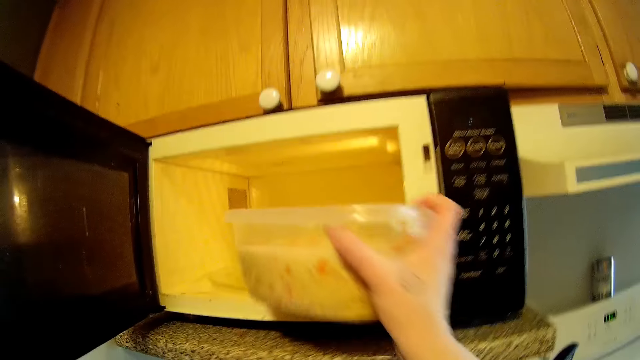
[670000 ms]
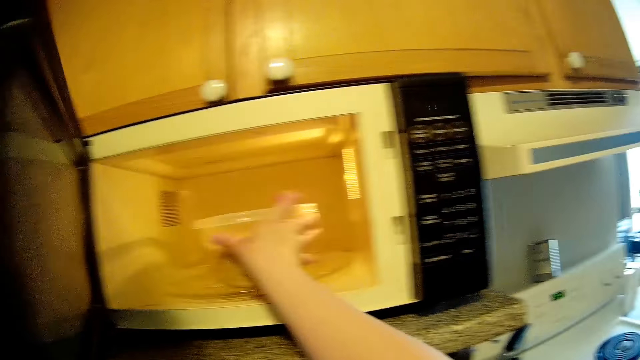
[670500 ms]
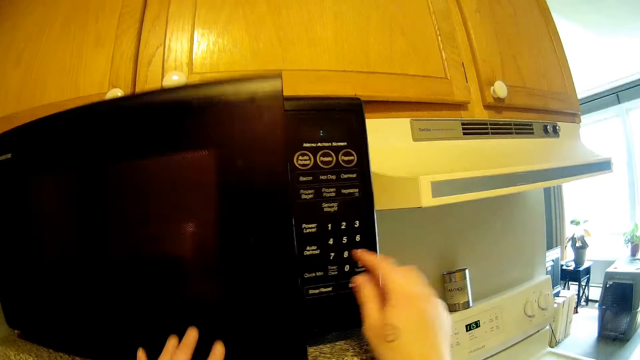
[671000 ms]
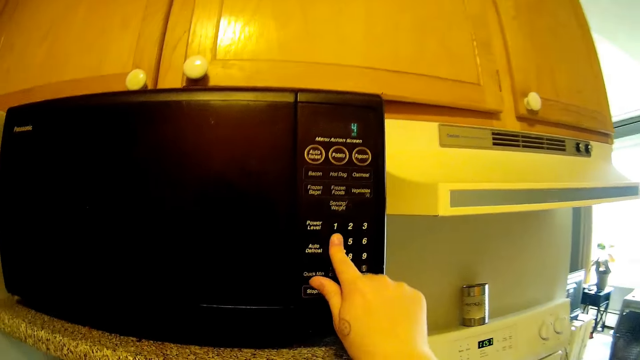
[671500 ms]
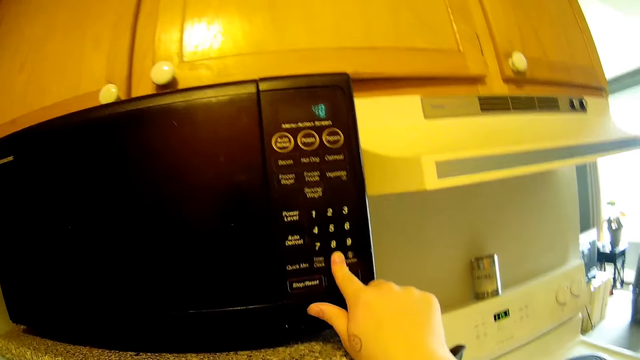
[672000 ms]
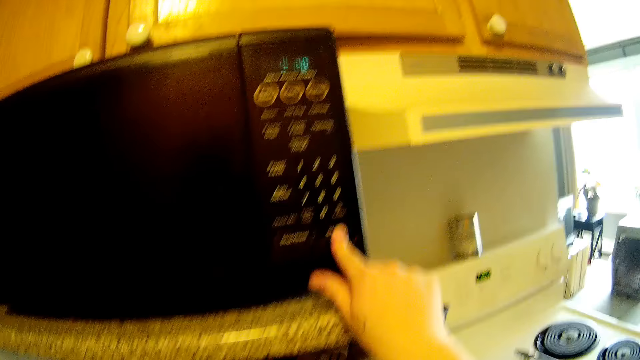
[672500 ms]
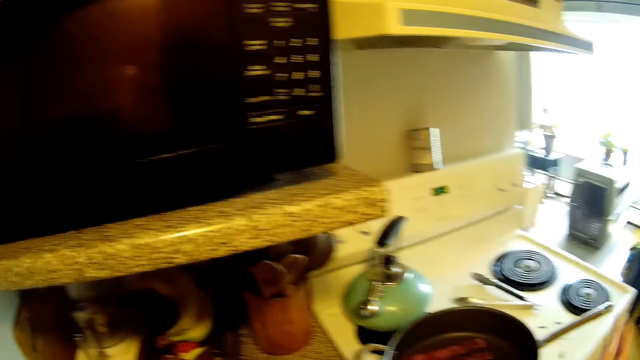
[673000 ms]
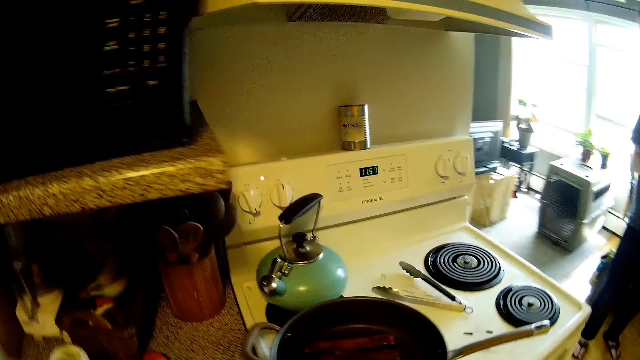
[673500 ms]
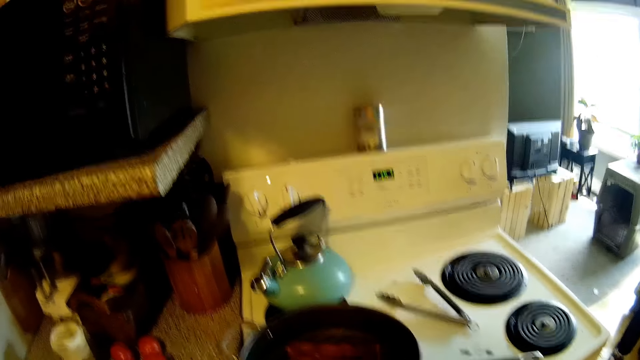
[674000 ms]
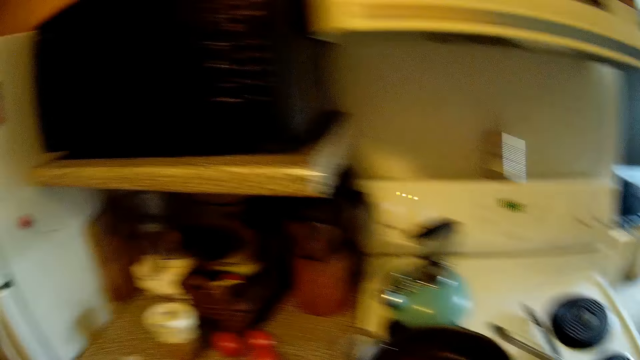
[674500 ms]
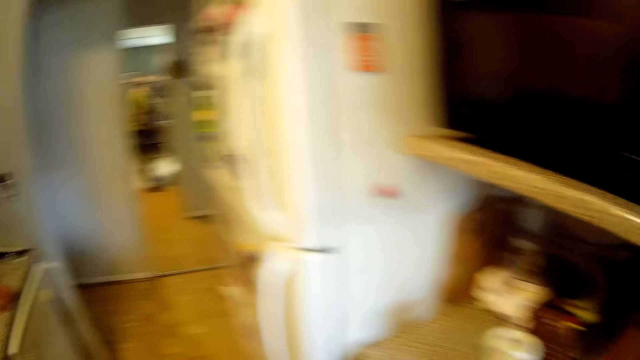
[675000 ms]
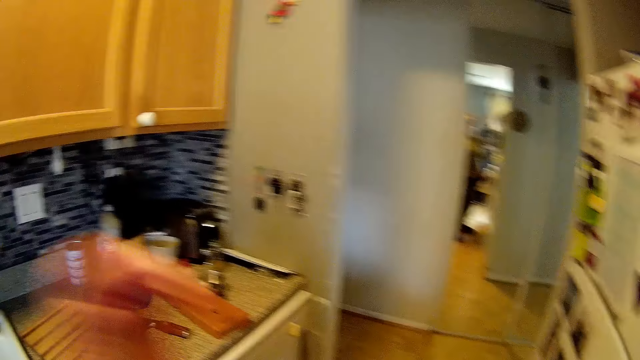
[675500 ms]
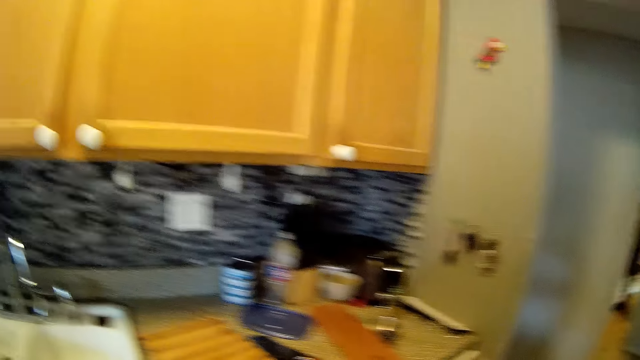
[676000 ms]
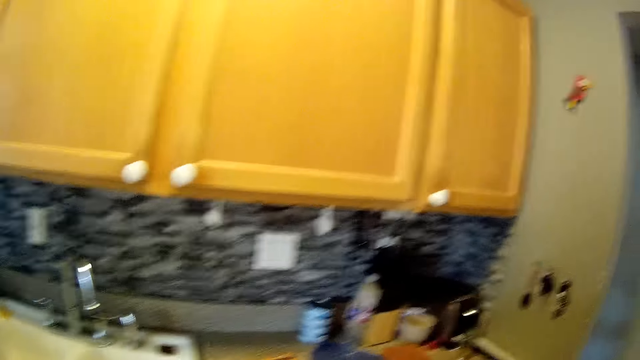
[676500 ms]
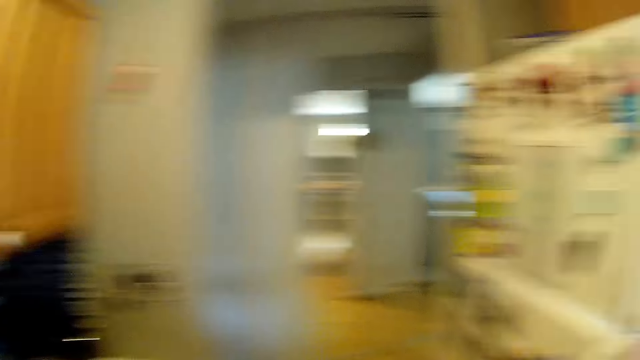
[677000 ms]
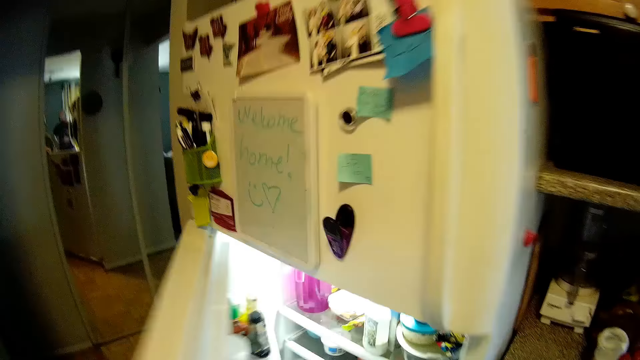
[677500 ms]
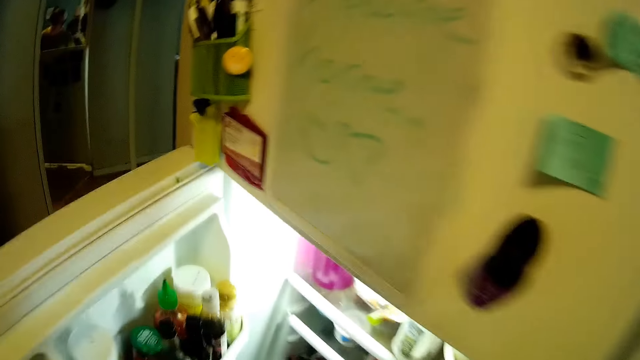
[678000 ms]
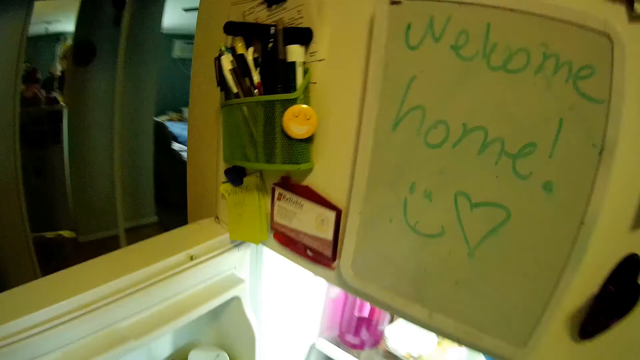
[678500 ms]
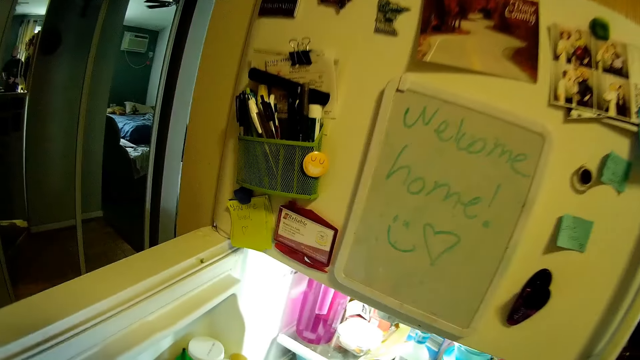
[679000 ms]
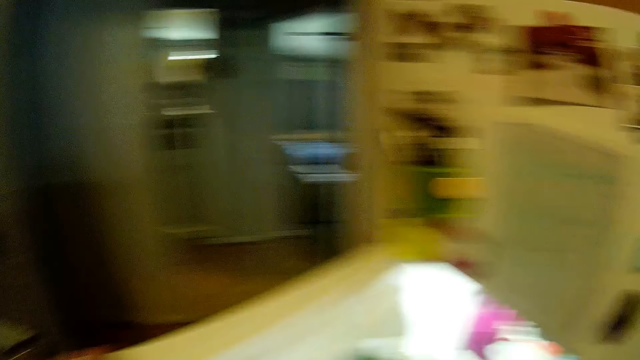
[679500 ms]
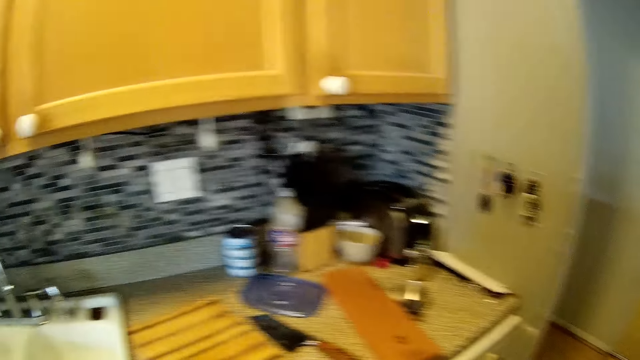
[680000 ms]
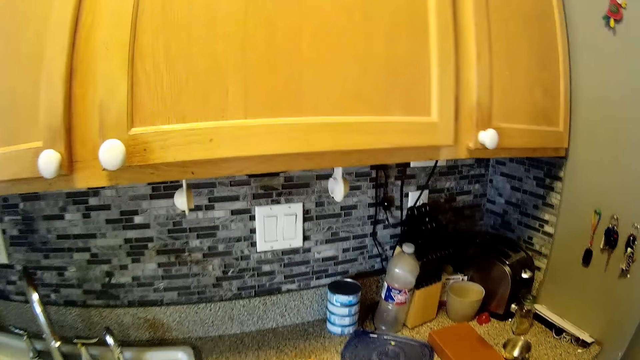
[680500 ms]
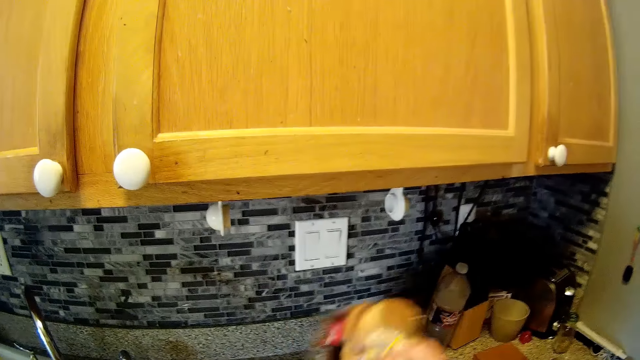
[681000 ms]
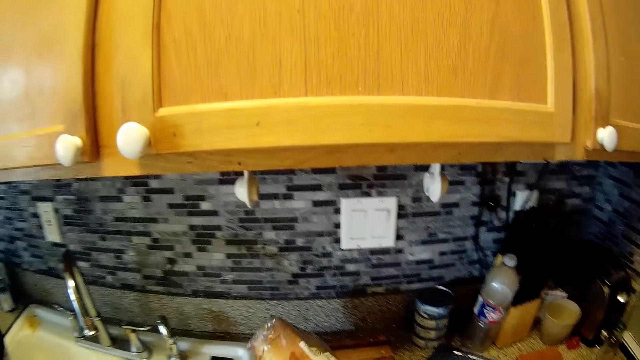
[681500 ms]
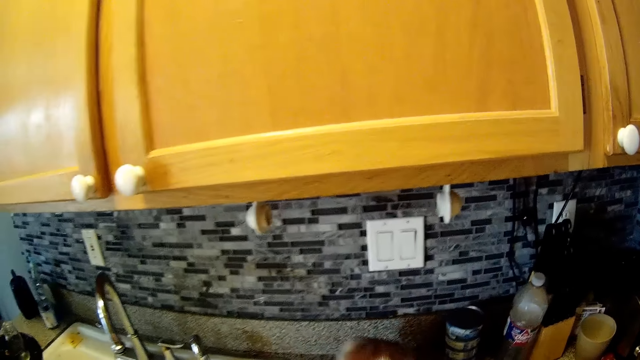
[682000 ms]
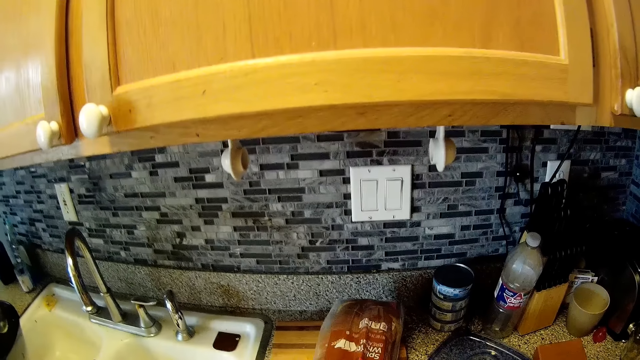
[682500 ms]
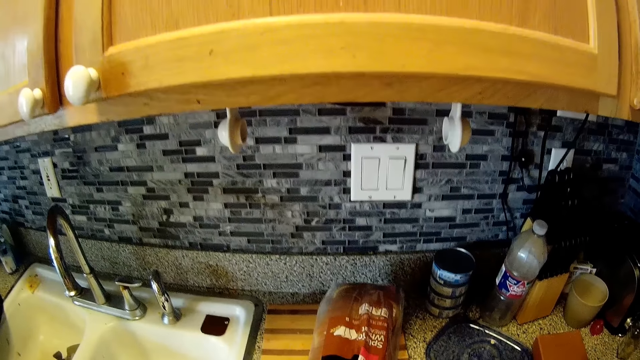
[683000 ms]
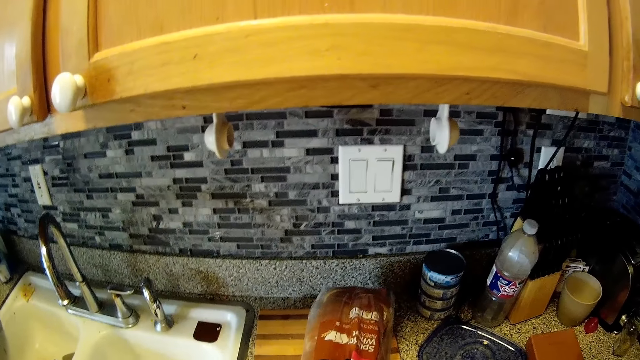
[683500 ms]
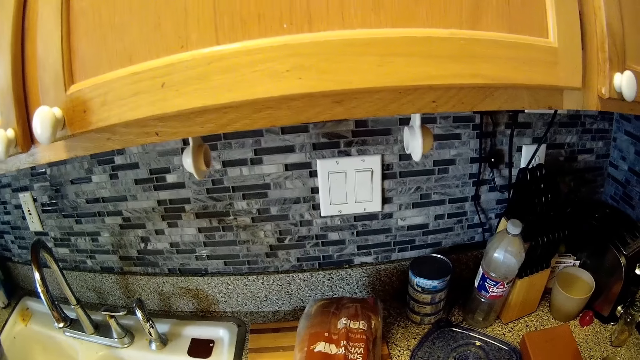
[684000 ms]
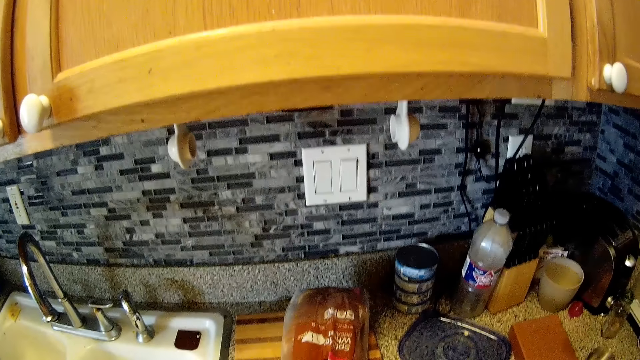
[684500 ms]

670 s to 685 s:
The camera wearer puts the bowl in the microwave with her right hand. She places the tin with the mixture inside the microwave. She closes the microwave on the countertop with her left hand. She dials the numbers on the microwave. She operates the microwave on the countertop with her right hand. She sings. She looks at the electric cooker. She looks around. She waves the hand. She opens a fridge with her left hand. She closes the fridge with her left hand. She drops a loaf of bread on the countertop with her right hand. She picks up the loaf of bread from the fridge.

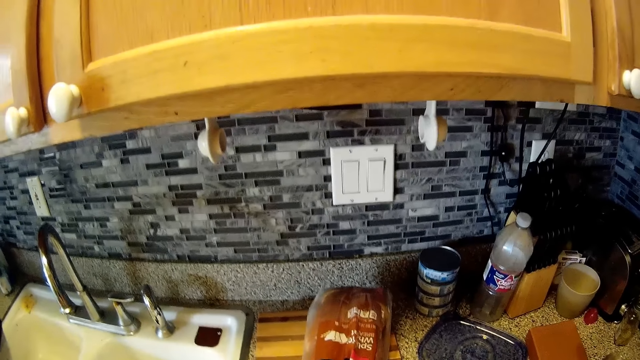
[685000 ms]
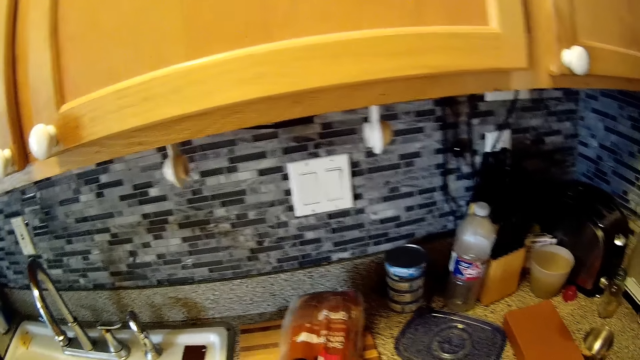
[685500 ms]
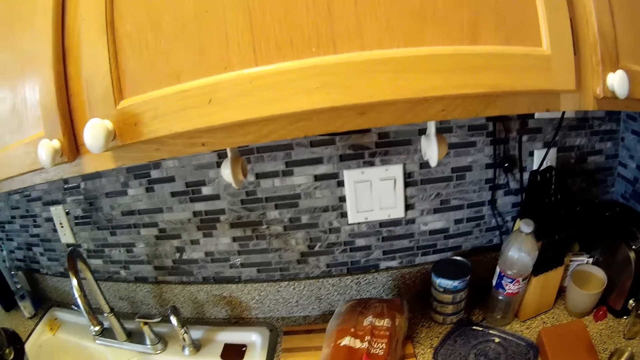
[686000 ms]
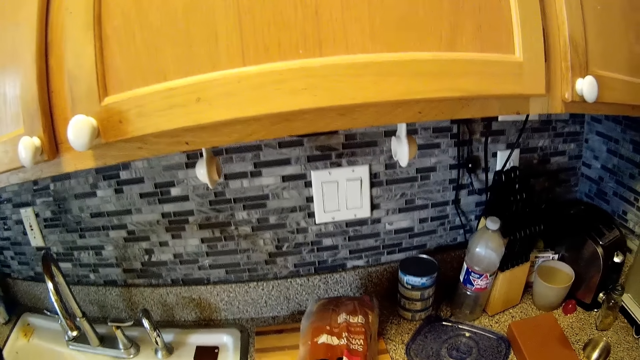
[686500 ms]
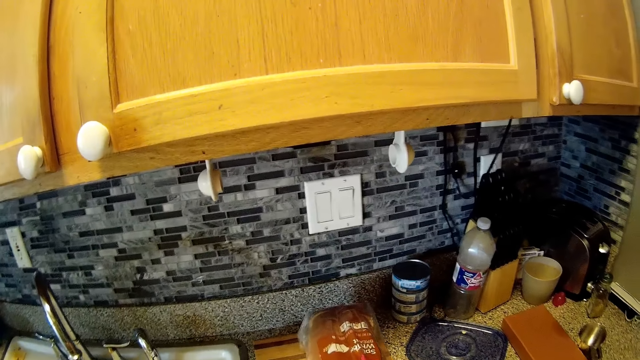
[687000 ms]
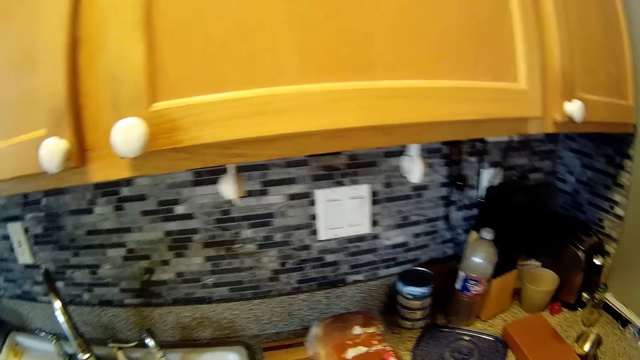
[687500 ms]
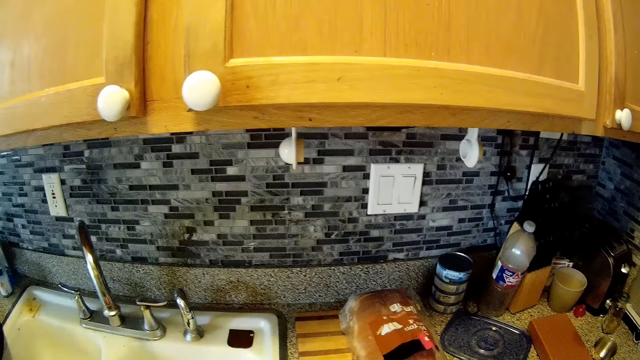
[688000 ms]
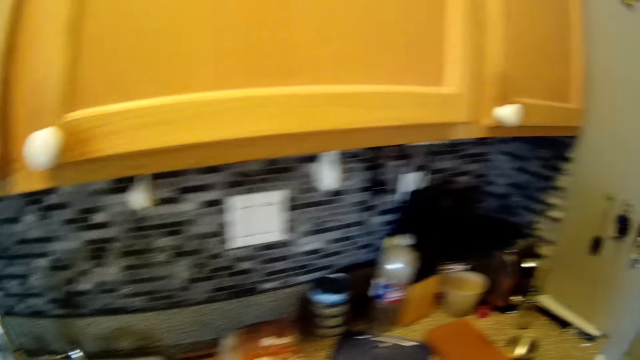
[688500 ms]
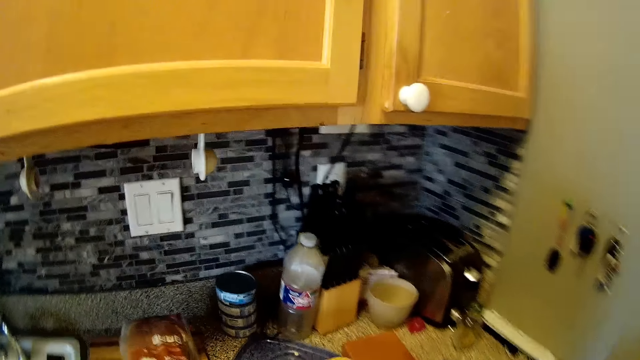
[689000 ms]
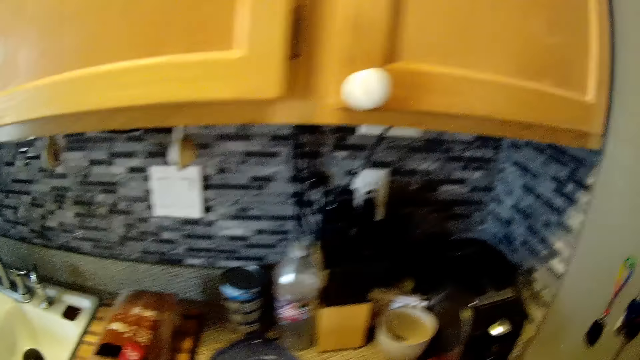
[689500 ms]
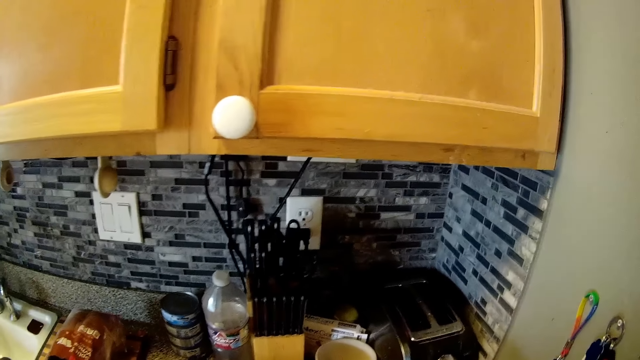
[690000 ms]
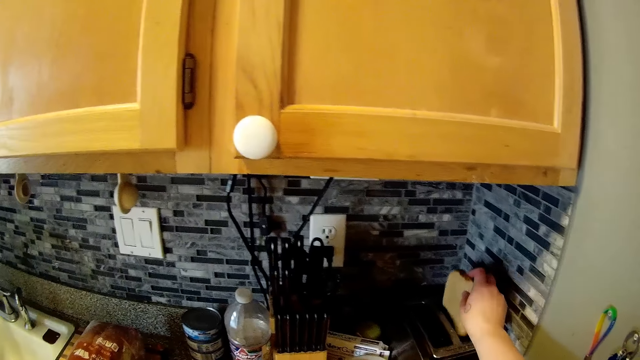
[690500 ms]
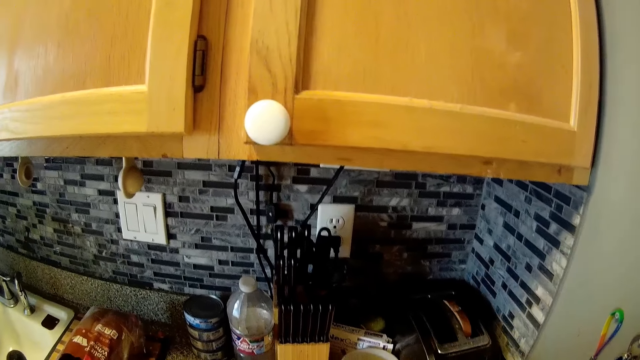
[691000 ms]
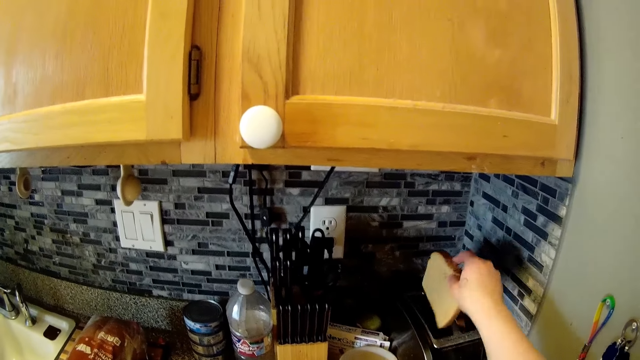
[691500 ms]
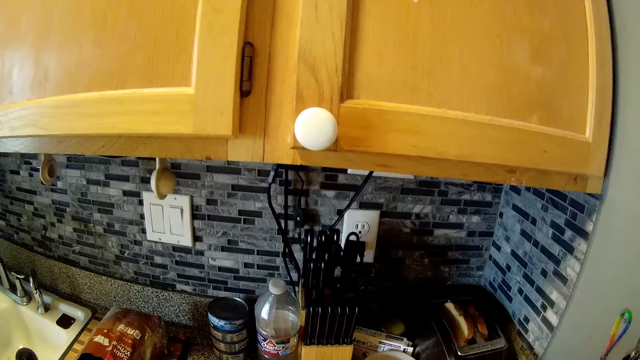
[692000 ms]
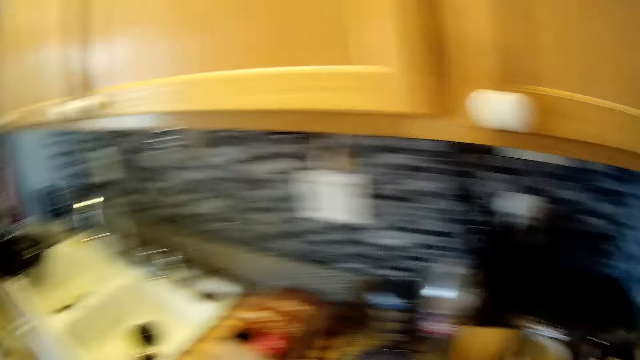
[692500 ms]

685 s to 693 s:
The camera wearer sings. She talks to a person. She drops a slice of bread in a toaster with her right hand. She drops a slice of bread in the toaster with her right hand.
